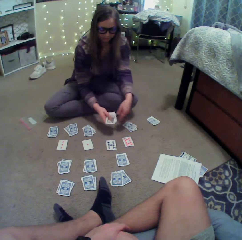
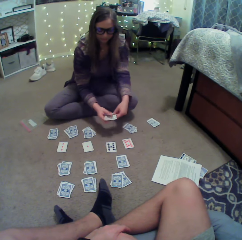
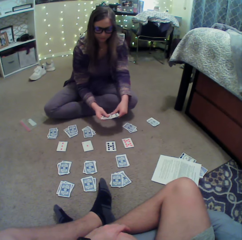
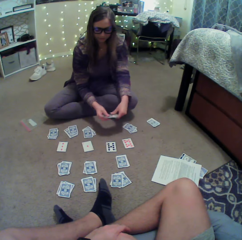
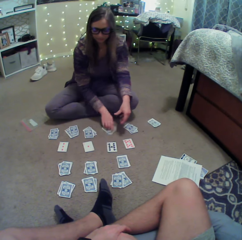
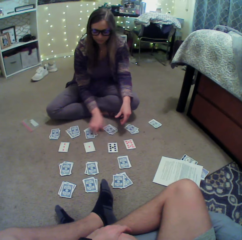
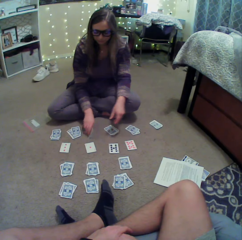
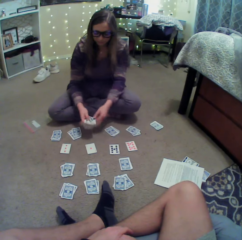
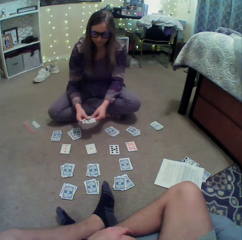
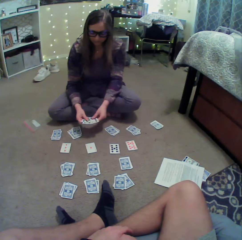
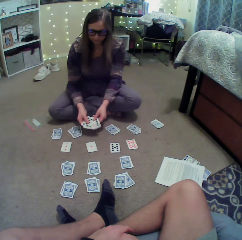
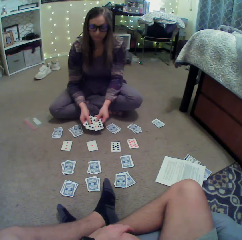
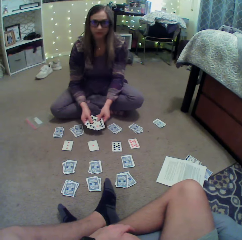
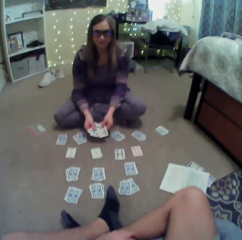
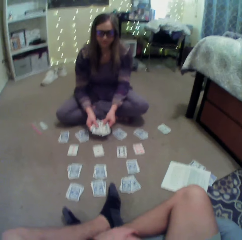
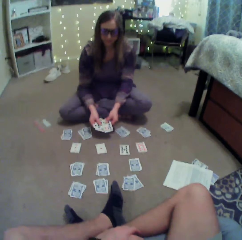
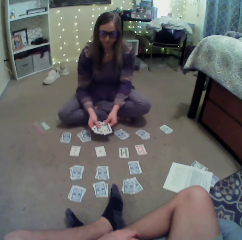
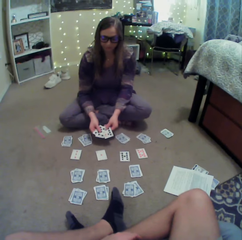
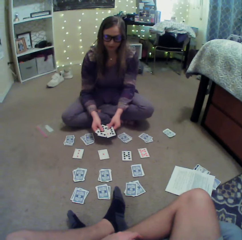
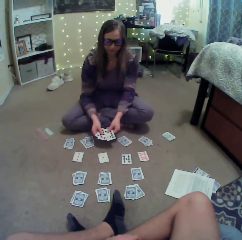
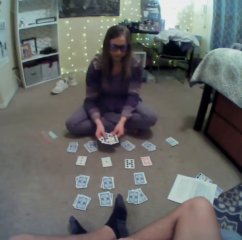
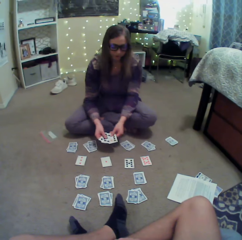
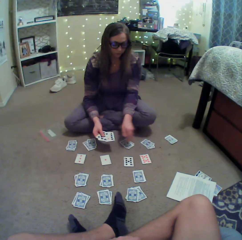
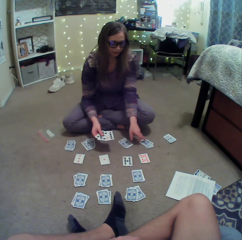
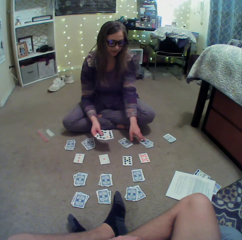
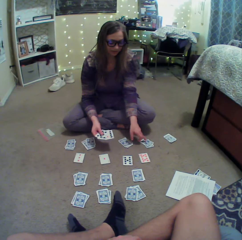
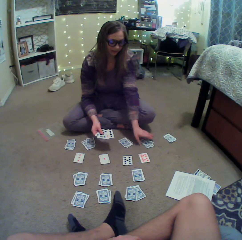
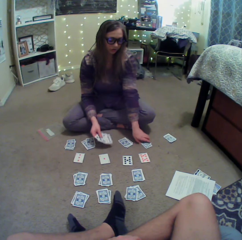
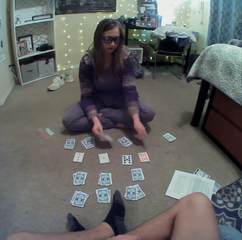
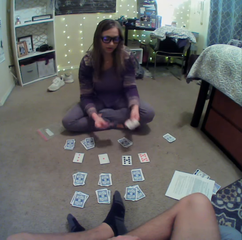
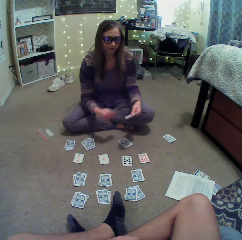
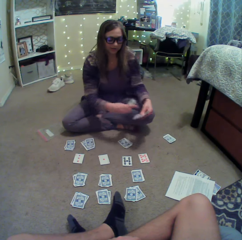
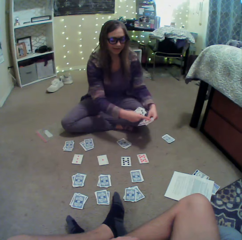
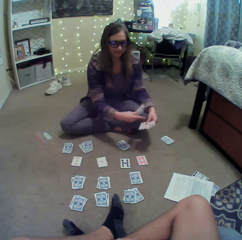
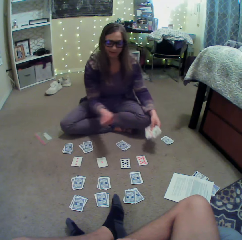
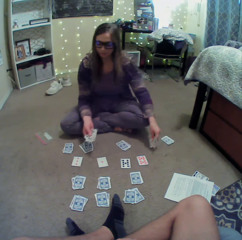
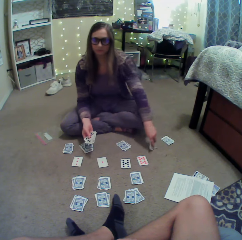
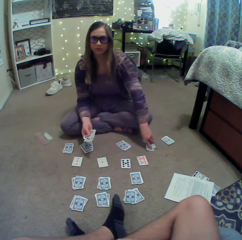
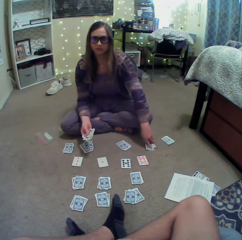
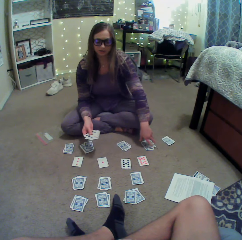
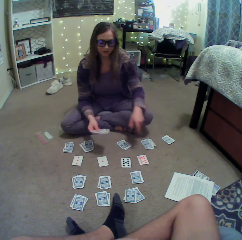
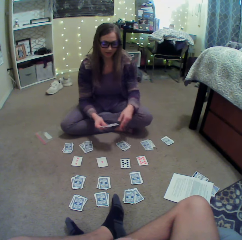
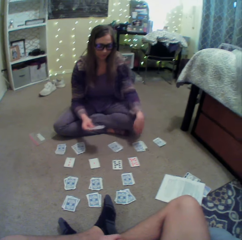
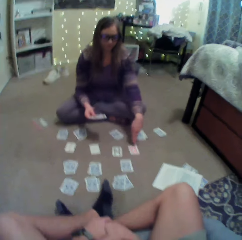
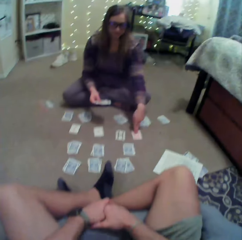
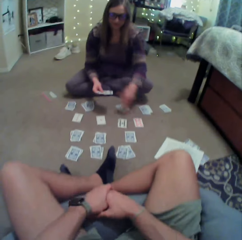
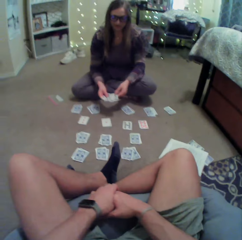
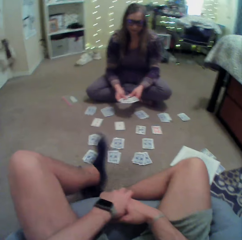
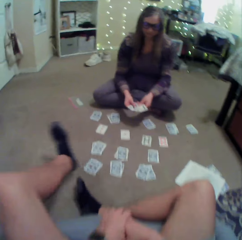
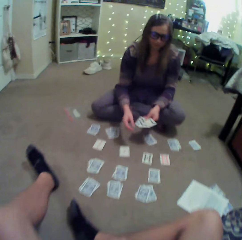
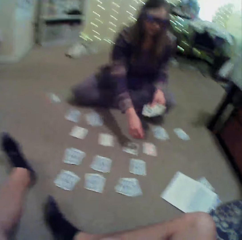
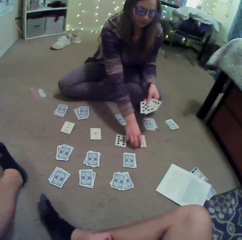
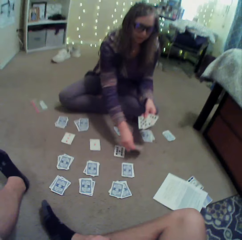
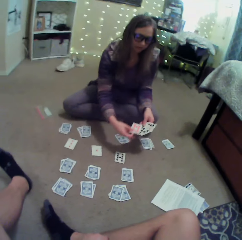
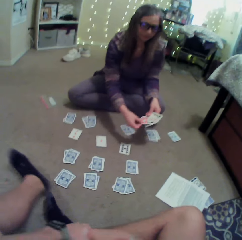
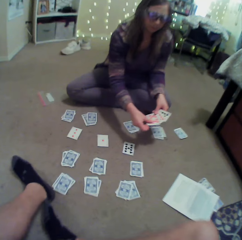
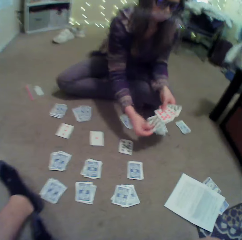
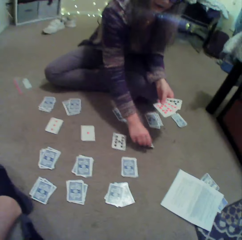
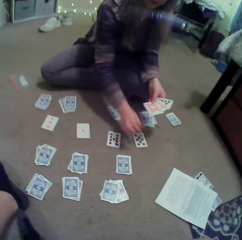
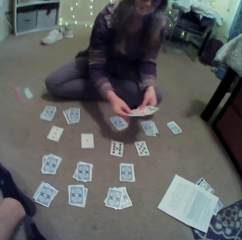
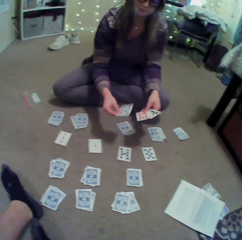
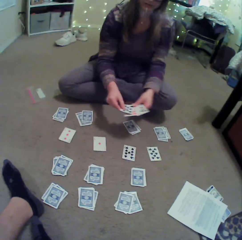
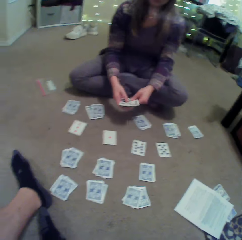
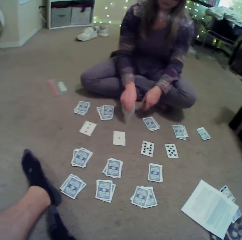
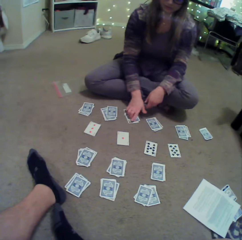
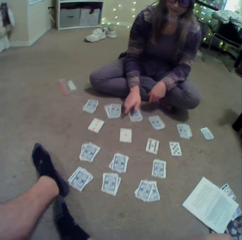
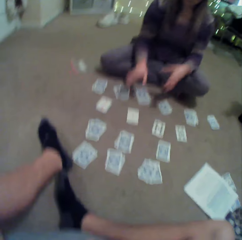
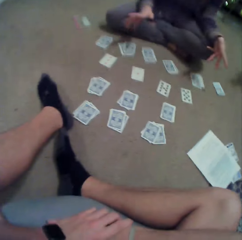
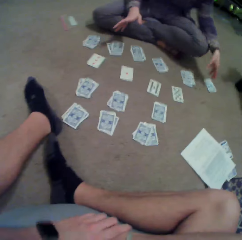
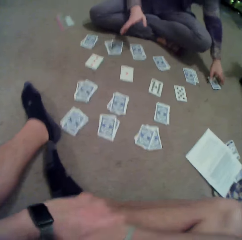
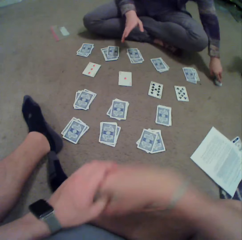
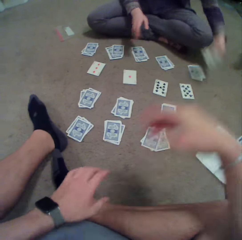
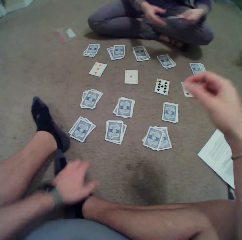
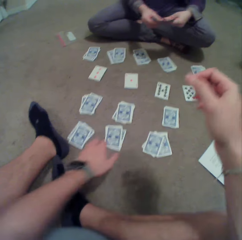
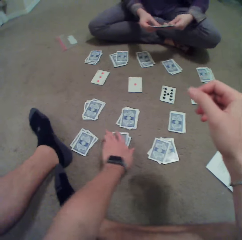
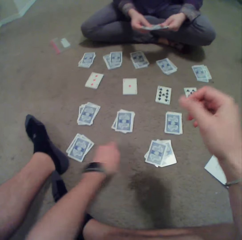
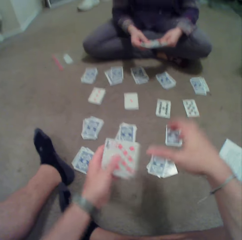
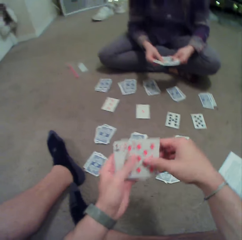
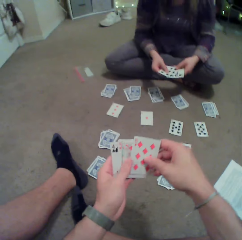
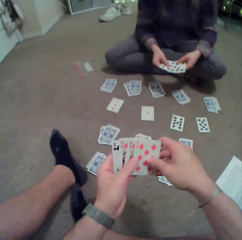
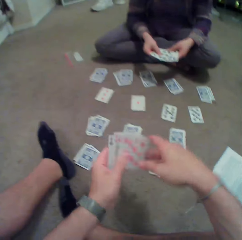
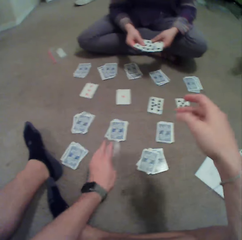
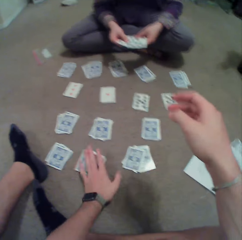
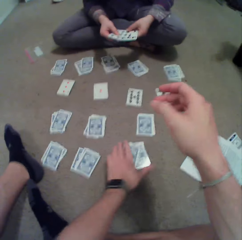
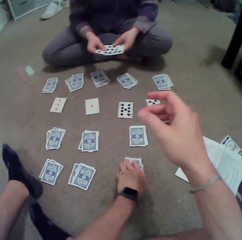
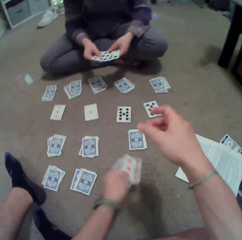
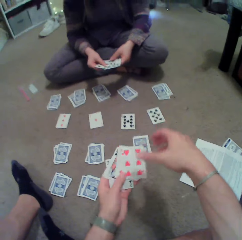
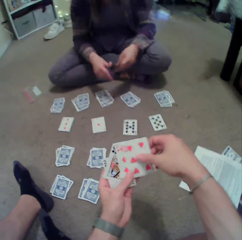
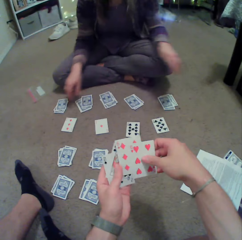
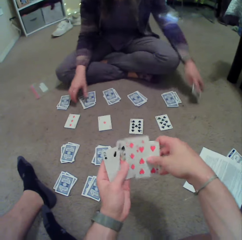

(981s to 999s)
The lady picks up the cards on the floor, checks the card, puts the cards on the floor and checks the card. The lady converses with the camera wearer. The lady points at the cards on the floor, picks up the cards on the floor, points at the cards on the floor, interacts with the camera wearer, puts the cards on the floor and points at the cards on the floor. The camera wearer straightens a leg. The lady picks up the cards on the floor, puts a card on the floor, puts the cards on the floor and picks up the cards on the floor. The camera wearer picks up the cards on the floor. They check the card, arrange the cards, put the cards on the floor and pick up the cards on the floor.

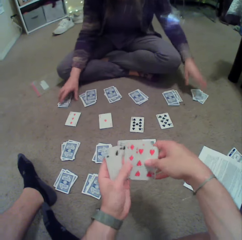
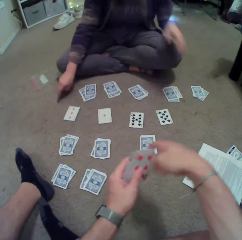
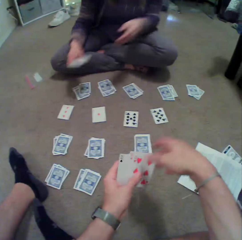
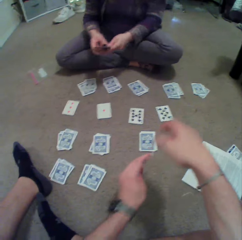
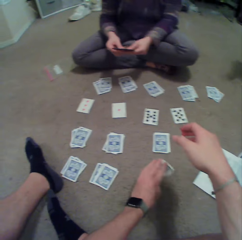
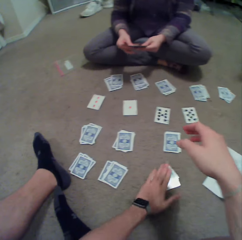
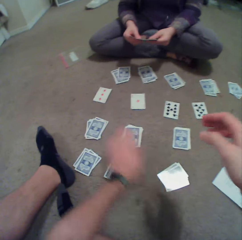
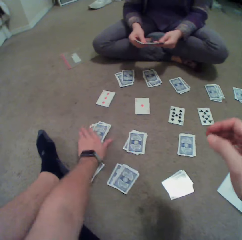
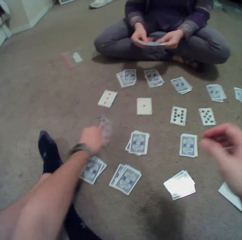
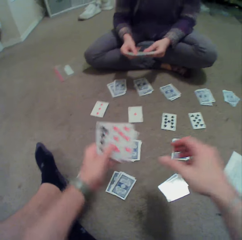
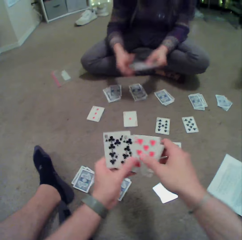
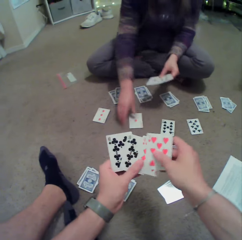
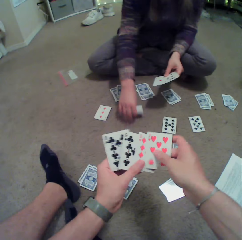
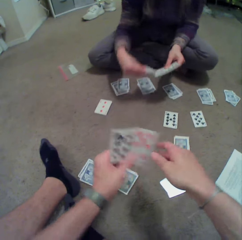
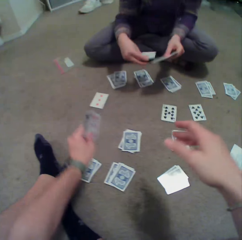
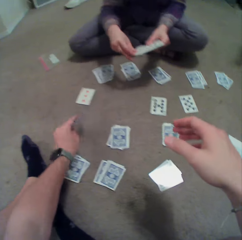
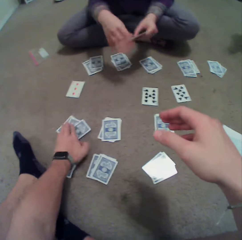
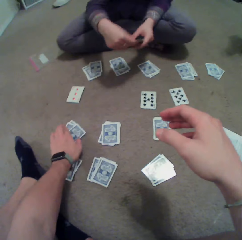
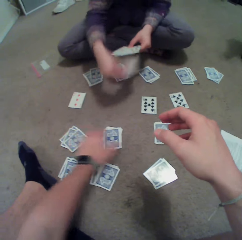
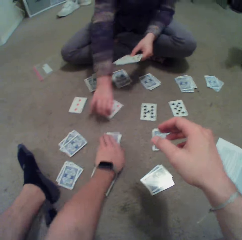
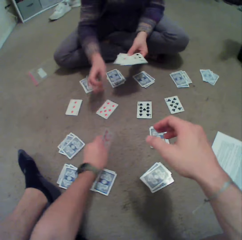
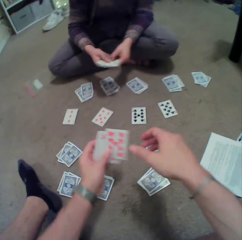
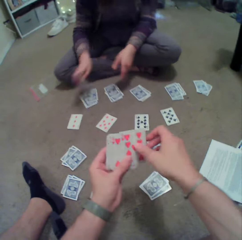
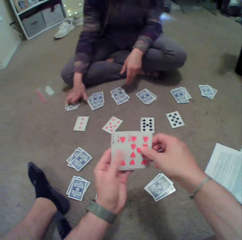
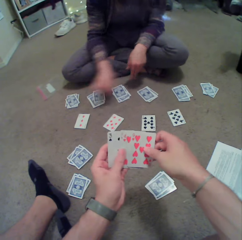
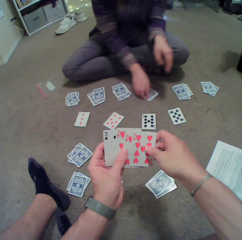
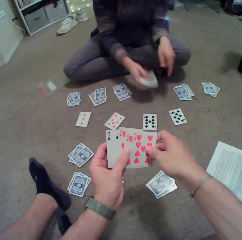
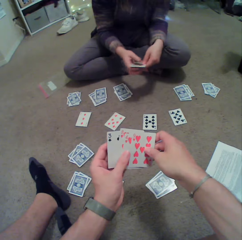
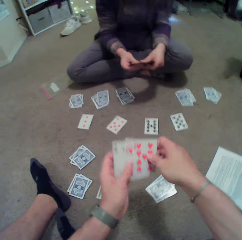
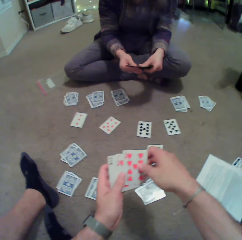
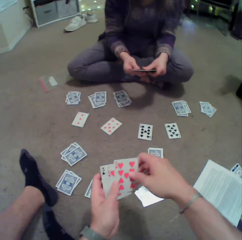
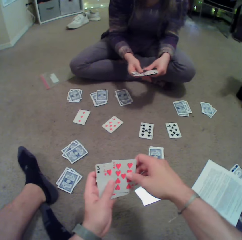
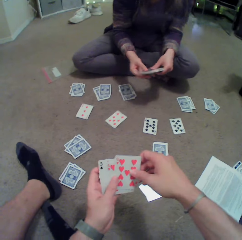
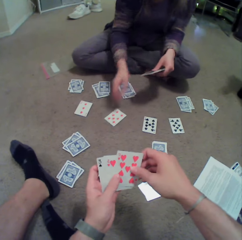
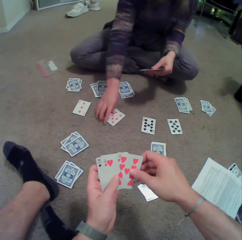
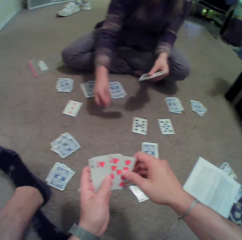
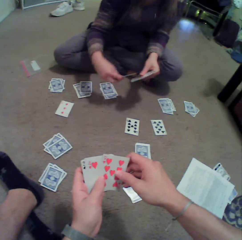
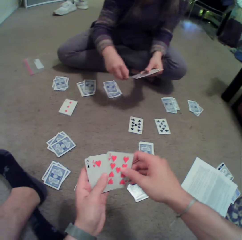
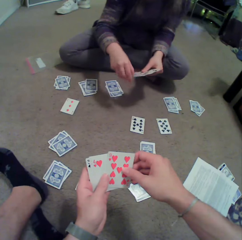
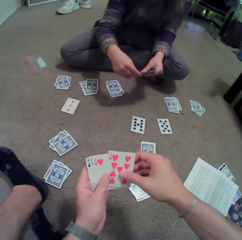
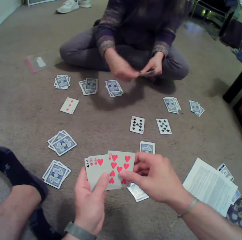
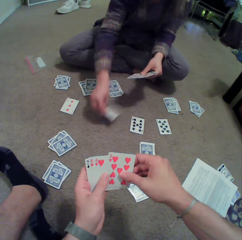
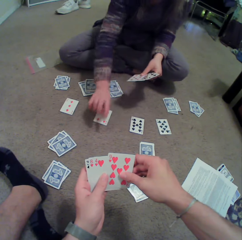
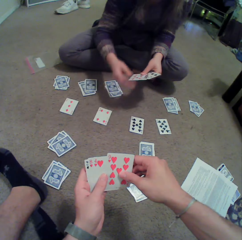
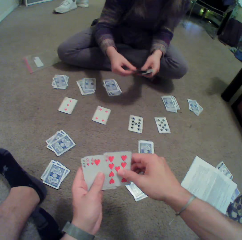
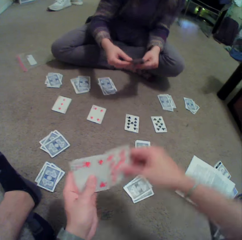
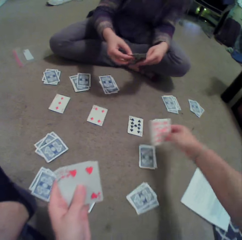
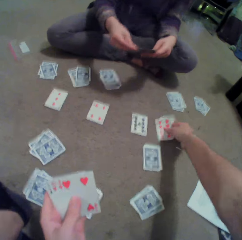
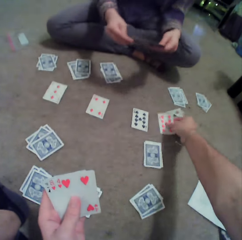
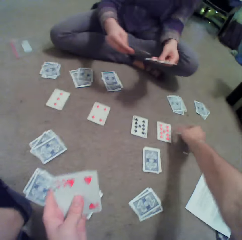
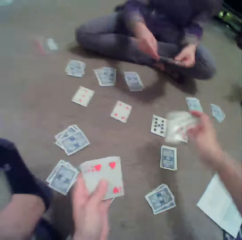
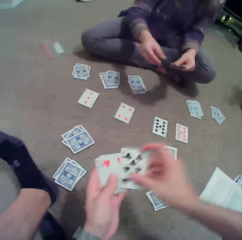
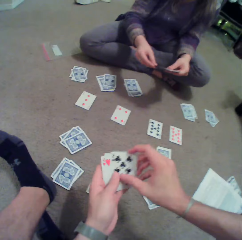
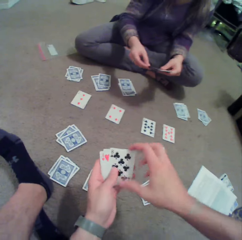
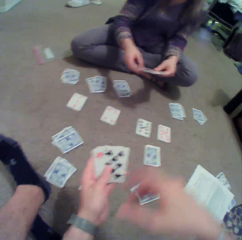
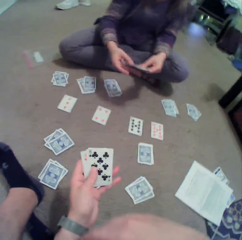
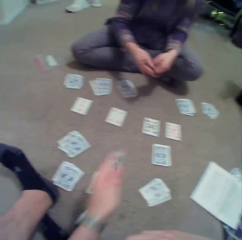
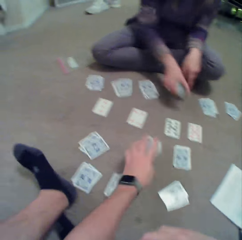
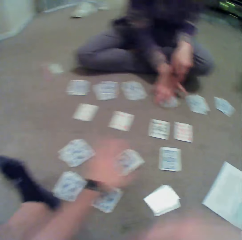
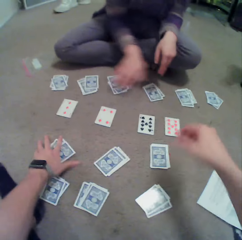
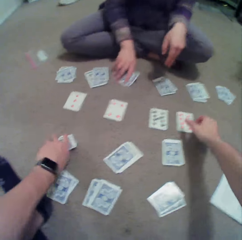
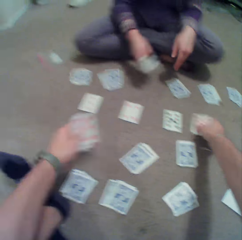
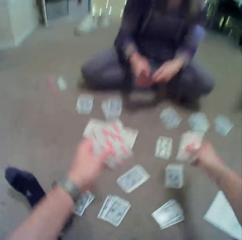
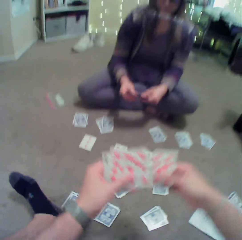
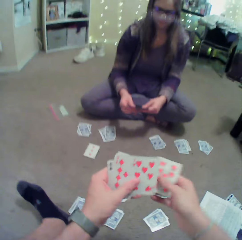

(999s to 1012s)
The camera wearer checks the card. The lady puts the cards on the floor. The camera wearer puts the cards on the floor and picks up the cards on the floor. The lady picks up the cards on the floor. The camera wearer checks the card and puts the cards on the floor. The lady puts the cards on the floor. The camera wearer picks up the cards on the floor and checks the card. The lady picks up the cards on the floor, checks the card, picks up the cards on the floor and puts a card on the floor. The camera wearer picks up the card on the floor and puts the card down. The lady puts the card on the floor. The camera wearer puts the cards on the floor and picks up the cards on the floor.
